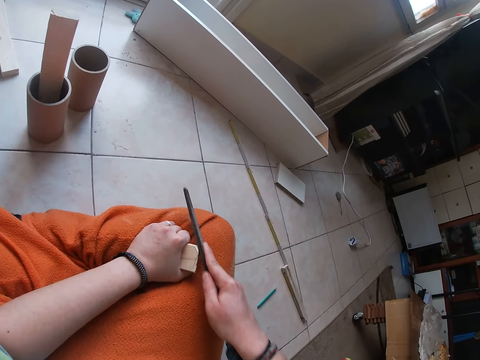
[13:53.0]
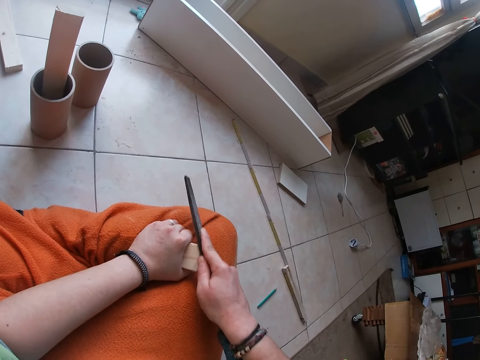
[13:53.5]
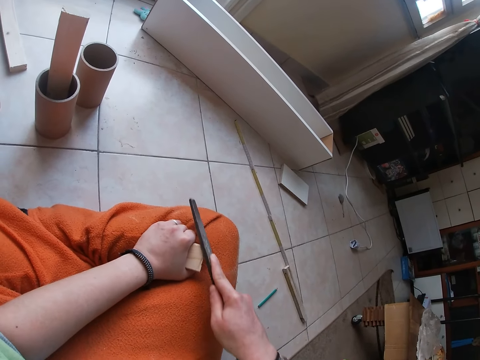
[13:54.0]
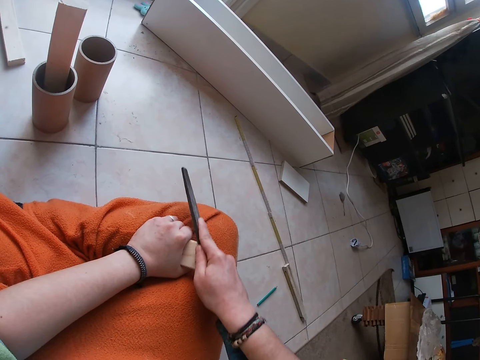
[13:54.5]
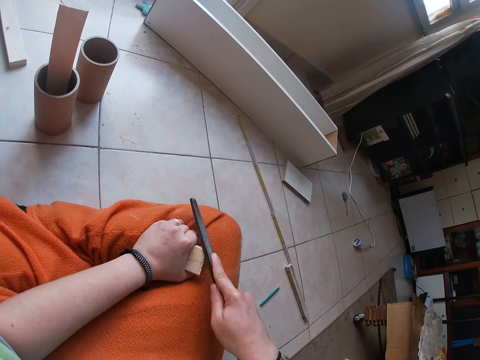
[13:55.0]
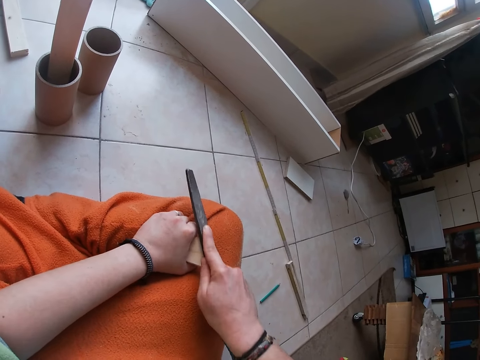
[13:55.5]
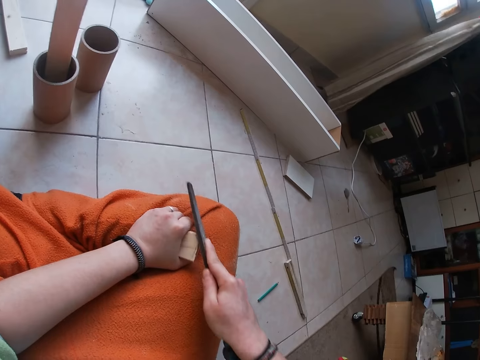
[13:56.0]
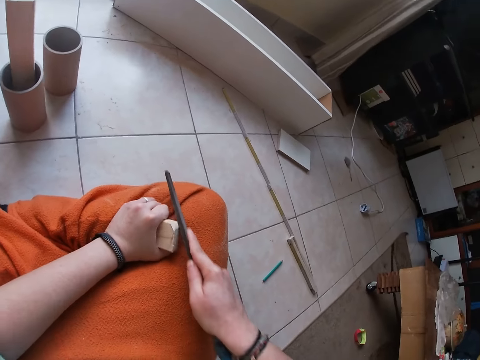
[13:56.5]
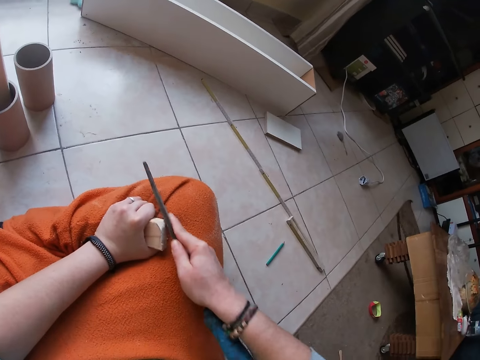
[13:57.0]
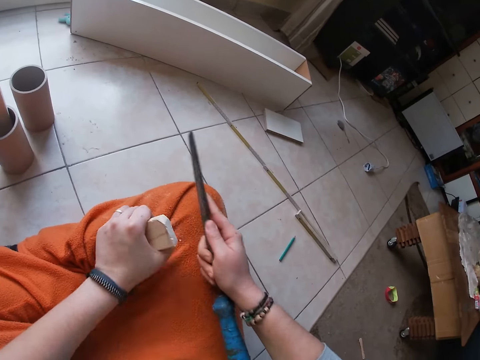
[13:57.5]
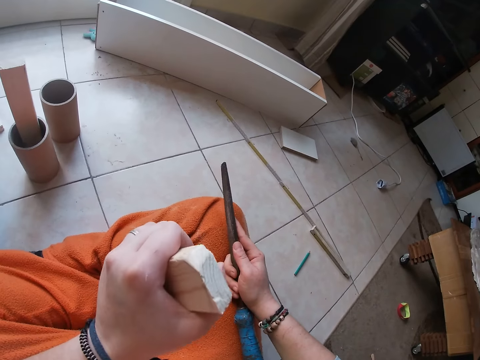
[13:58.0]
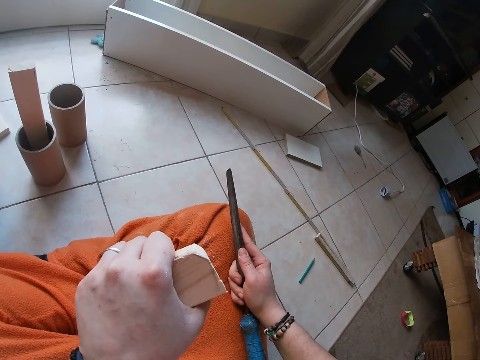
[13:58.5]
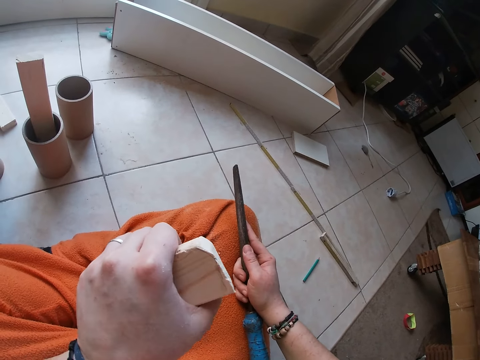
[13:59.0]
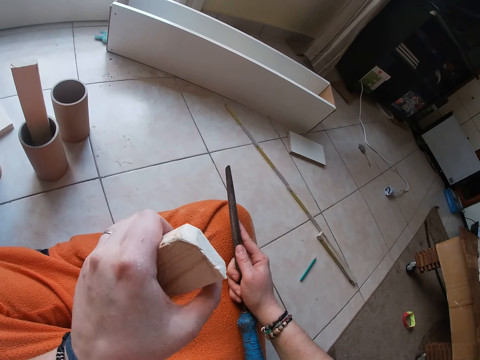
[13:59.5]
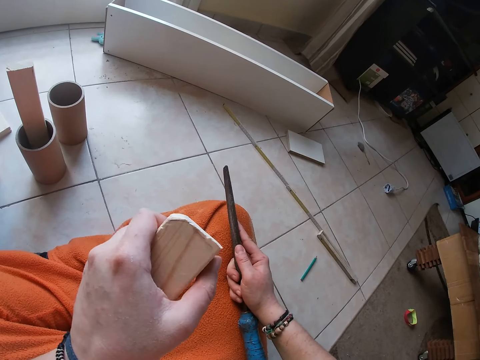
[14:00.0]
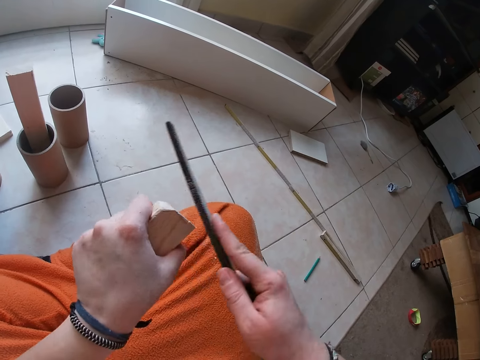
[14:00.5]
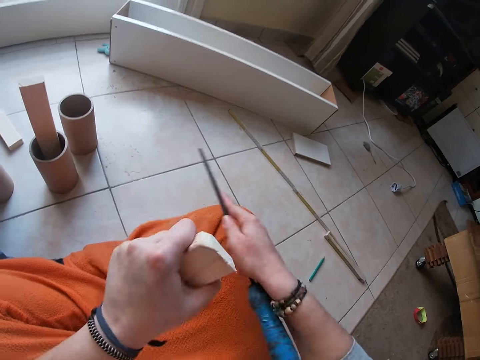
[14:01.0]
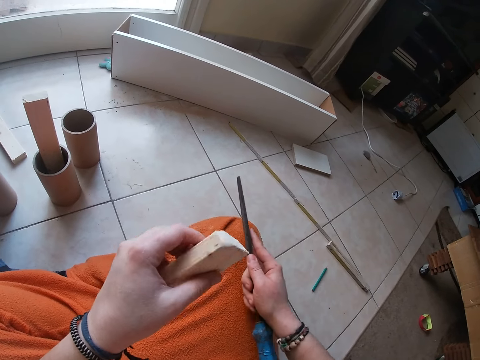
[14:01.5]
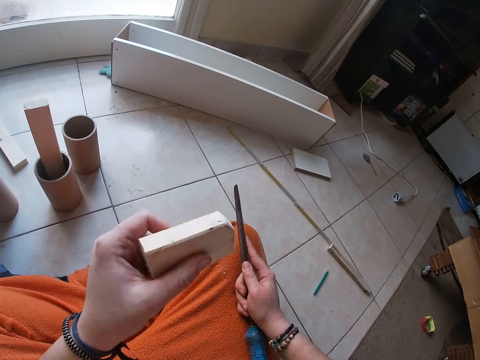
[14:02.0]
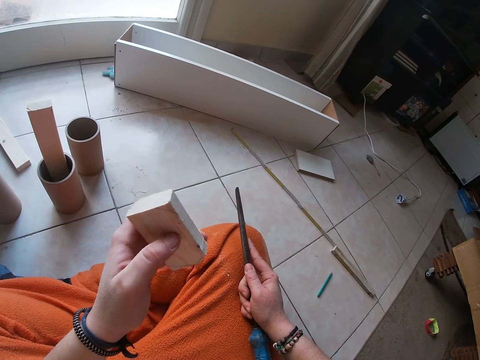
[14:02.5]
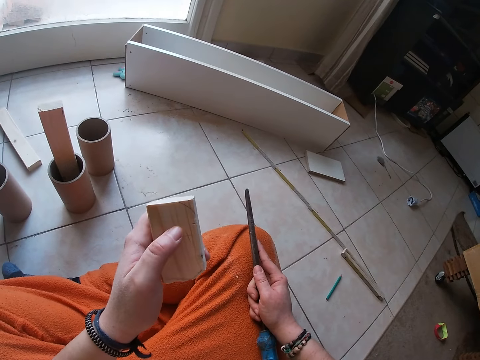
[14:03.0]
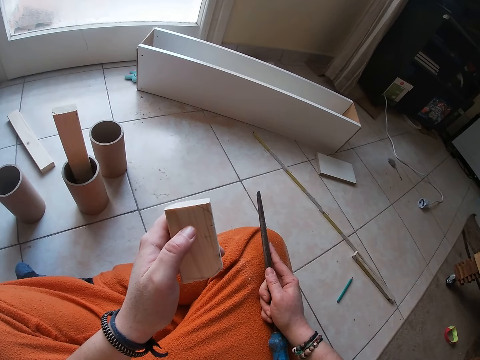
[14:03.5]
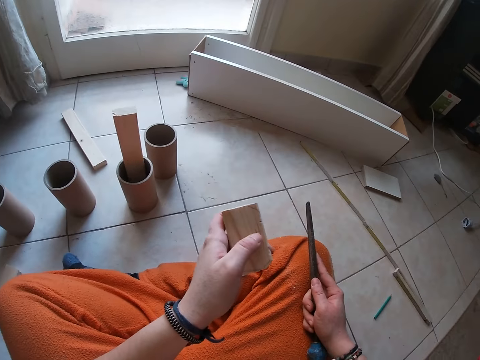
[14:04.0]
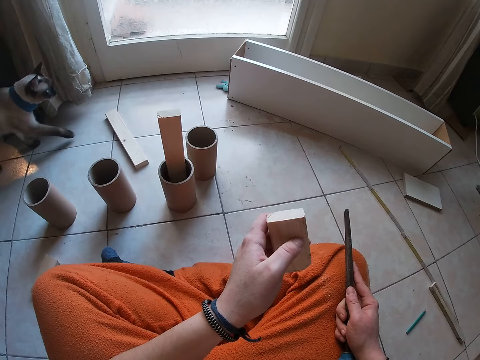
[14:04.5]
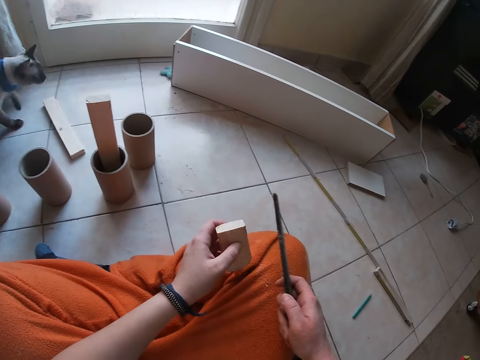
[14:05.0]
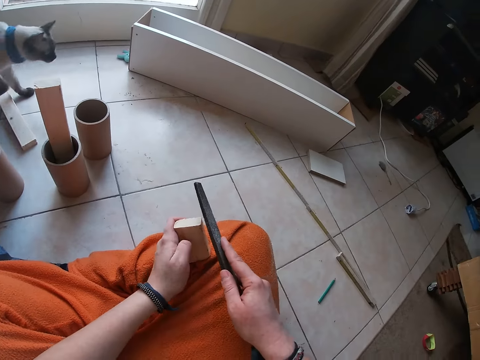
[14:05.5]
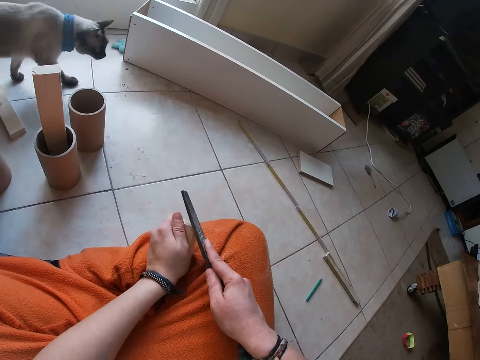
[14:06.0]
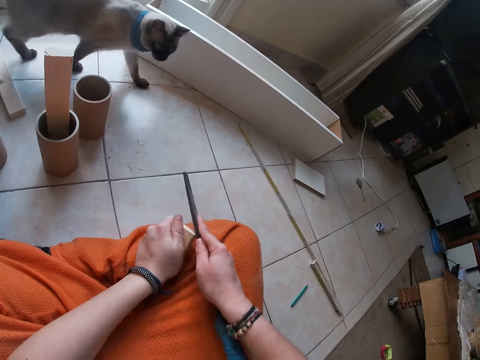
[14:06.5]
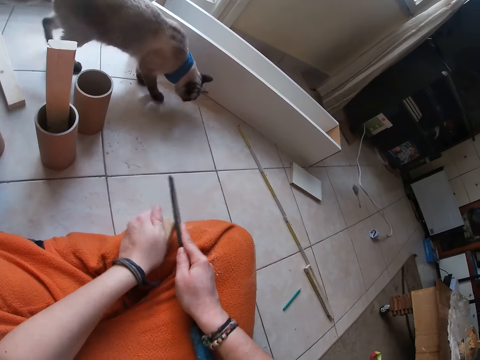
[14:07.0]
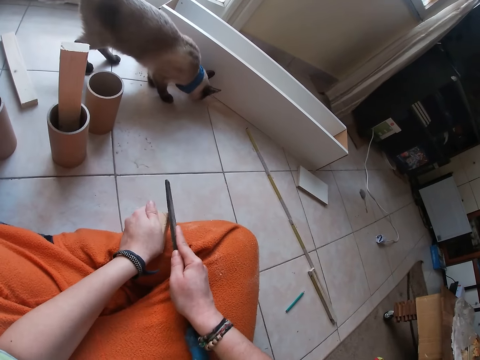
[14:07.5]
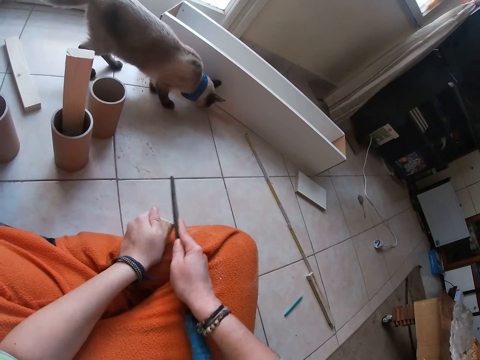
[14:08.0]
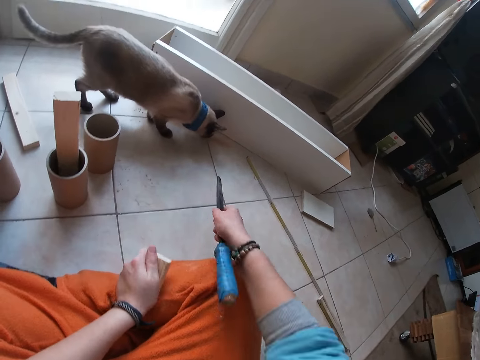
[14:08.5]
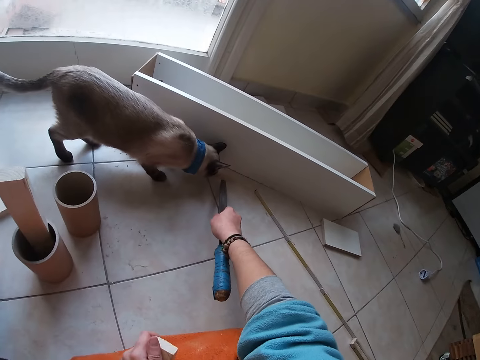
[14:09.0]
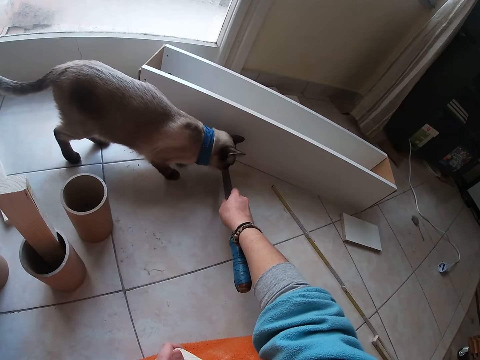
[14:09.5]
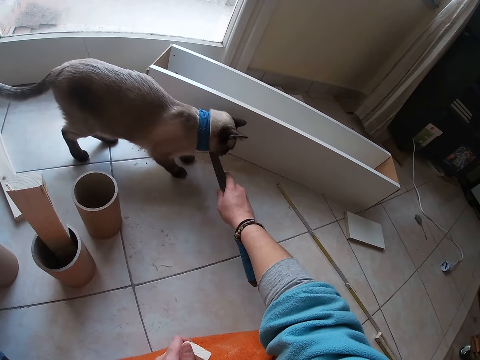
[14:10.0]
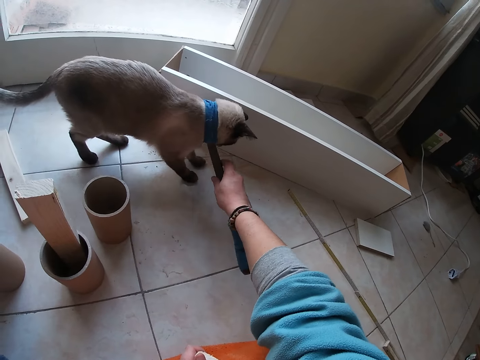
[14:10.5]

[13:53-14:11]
The camera wearer checks the woodblock in his left hand. He files the woodblock in his left hand with the wood file in his right hand. He flips the woodblock in his left hand. A cat enters the room. The camera wearer files the woodblock in his left hand with the wood file in his right hand on his lap. The cat plays in the room. The camera wearer plays with the cat with the wood file in his right hand.

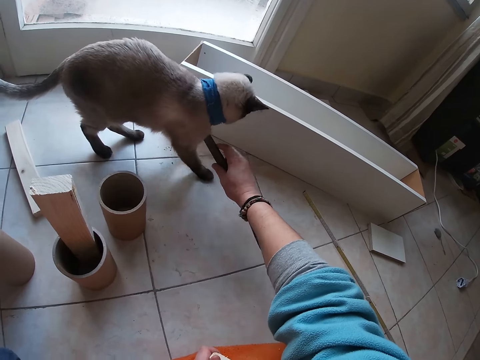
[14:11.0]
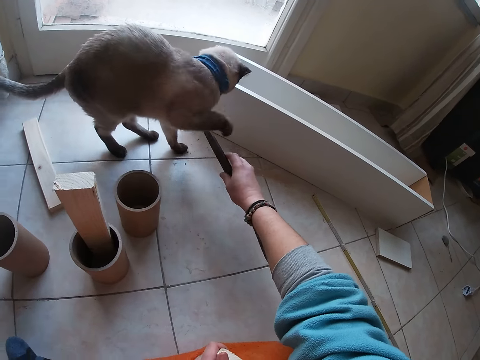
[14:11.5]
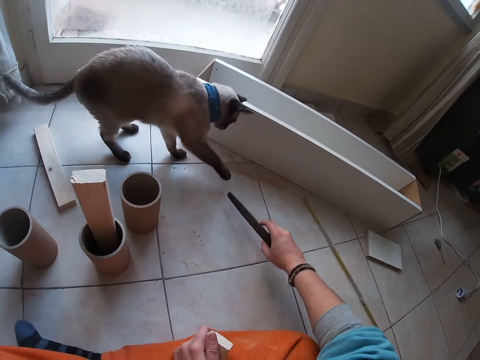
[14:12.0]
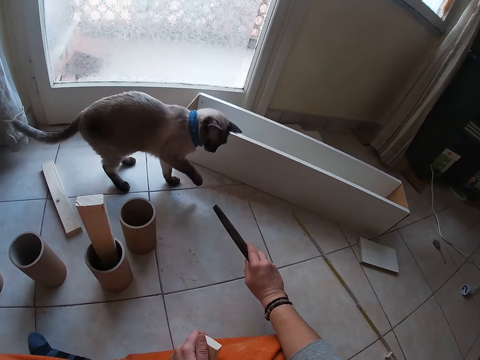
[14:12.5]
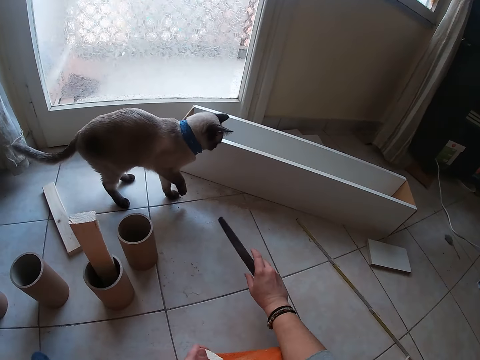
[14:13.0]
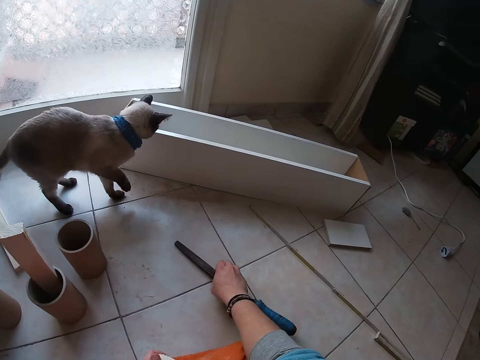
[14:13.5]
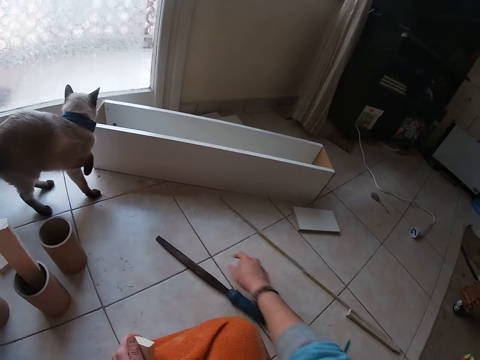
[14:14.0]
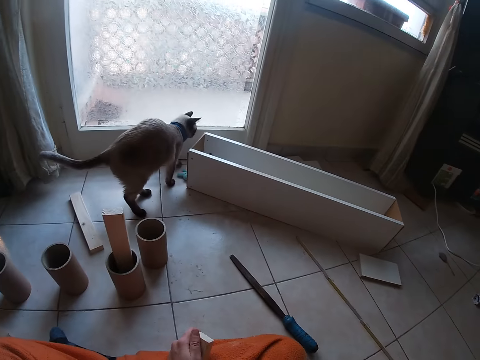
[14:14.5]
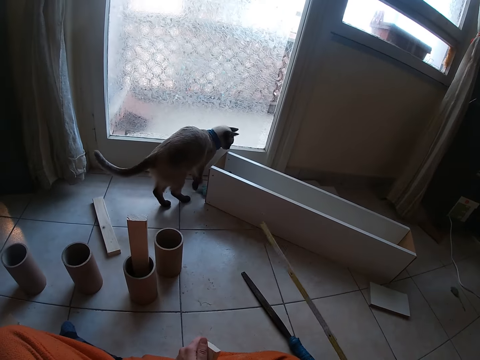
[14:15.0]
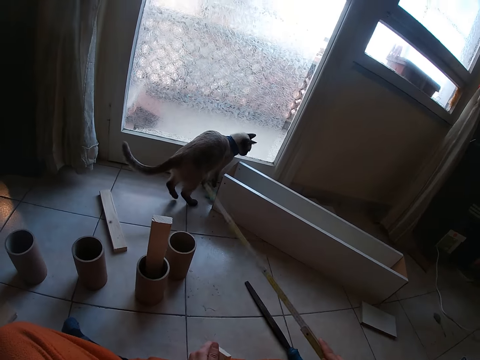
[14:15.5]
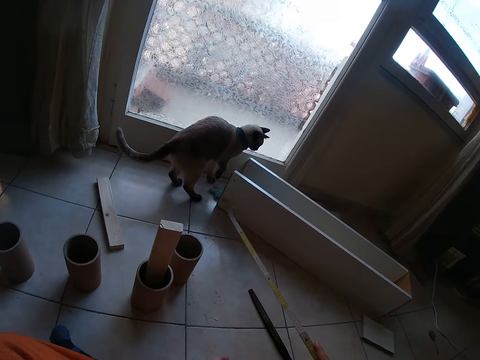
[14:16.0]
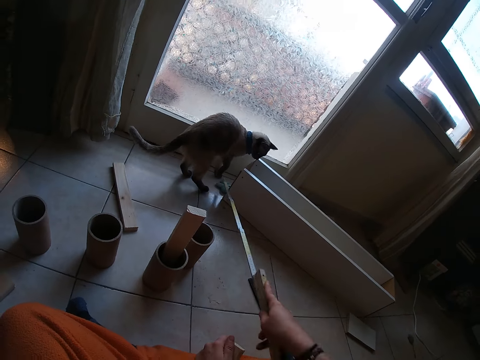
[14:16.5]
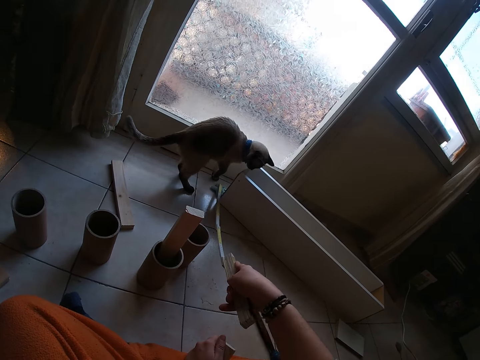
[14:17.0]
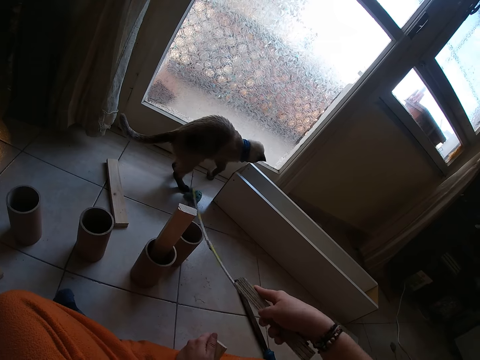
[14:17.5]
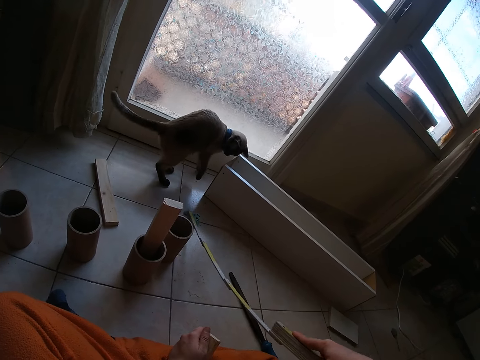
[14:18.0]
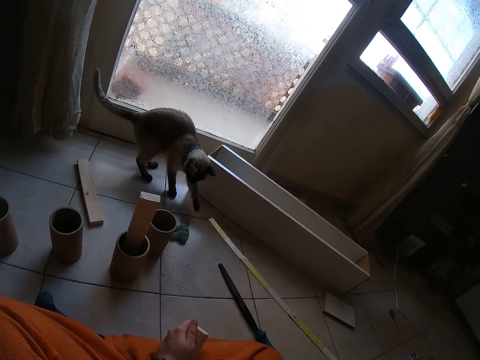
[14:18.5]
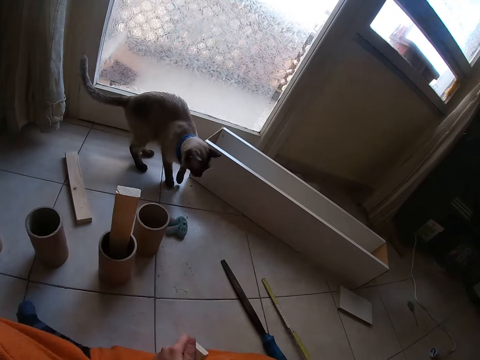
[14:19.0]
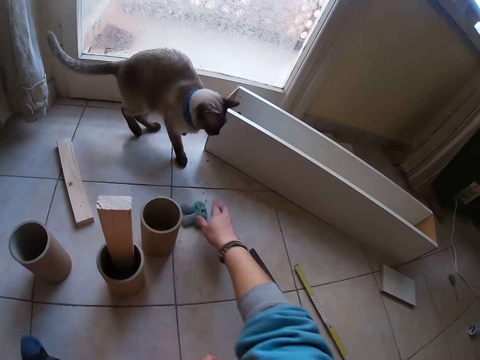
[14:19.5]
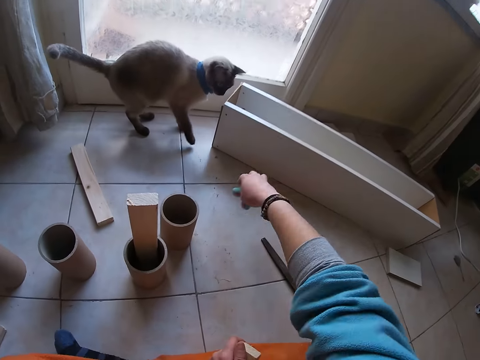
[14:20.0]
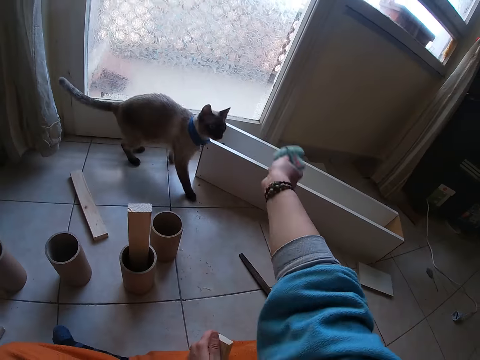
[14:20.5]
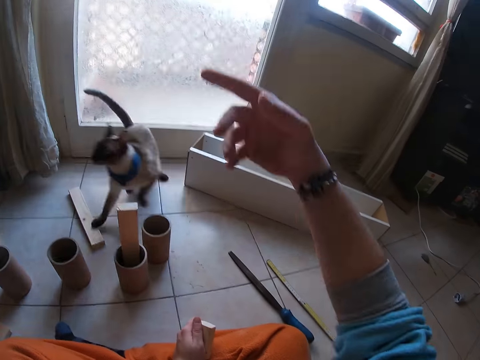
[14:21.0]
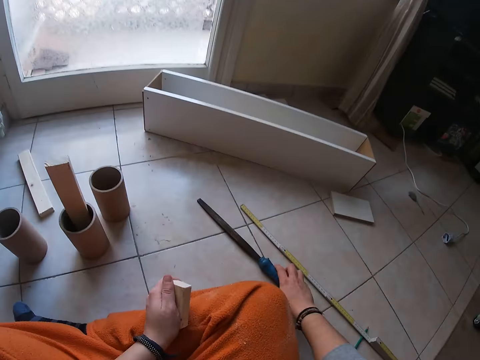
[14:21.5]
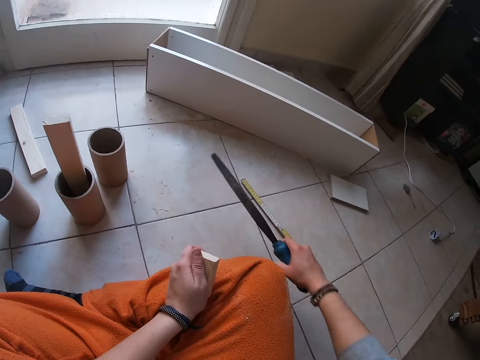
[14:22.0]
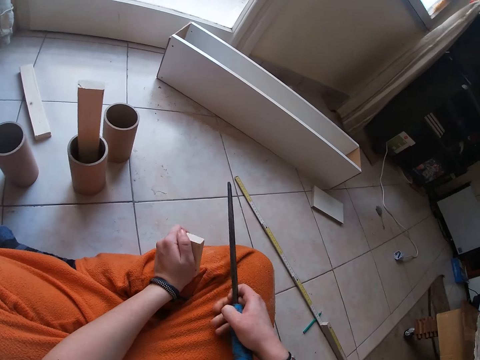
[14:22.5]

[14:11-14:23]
The camera wearer places the wood file in his right hand on the floor. He picks a ruler from the floor with his right hand. He picks a toy from the floor with the ruler in his right hand. He moves something on the floor. He places the ruler in his right hand on the floor. He picks the toy from the floor with his right hand. He throws the toy across the room with his right hand. The cat runs after the toy. The camera wearer picks the wood file from the floor with his right hand.
